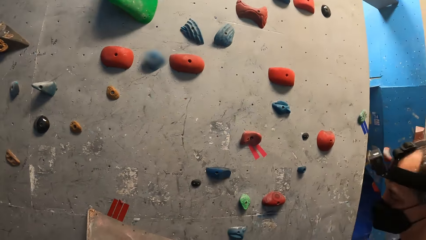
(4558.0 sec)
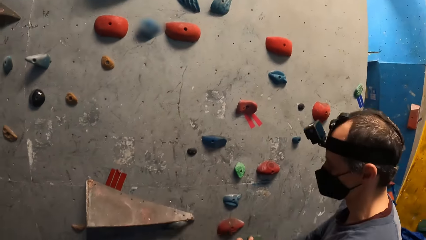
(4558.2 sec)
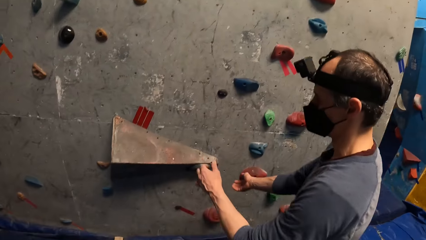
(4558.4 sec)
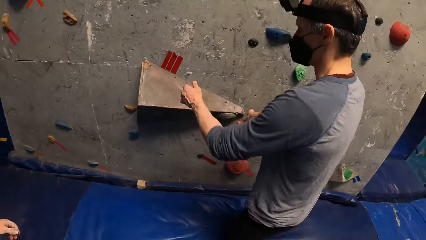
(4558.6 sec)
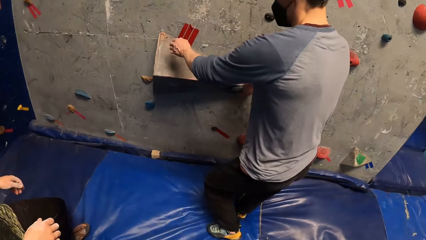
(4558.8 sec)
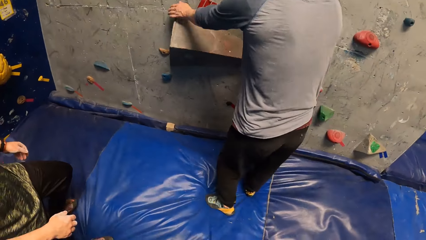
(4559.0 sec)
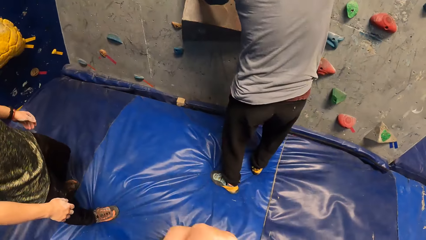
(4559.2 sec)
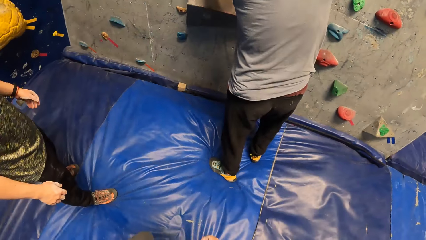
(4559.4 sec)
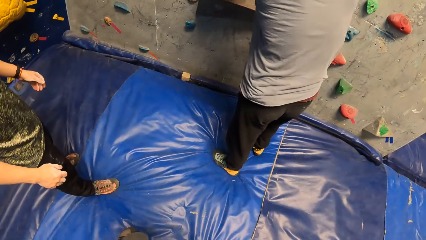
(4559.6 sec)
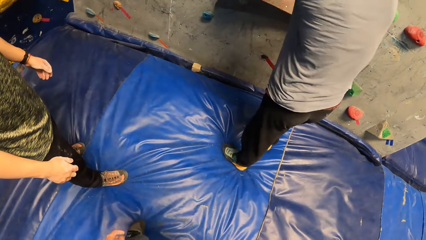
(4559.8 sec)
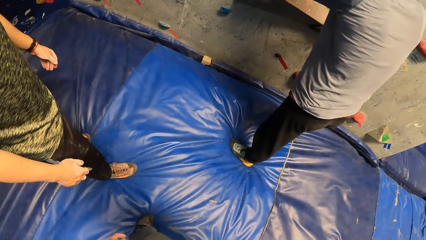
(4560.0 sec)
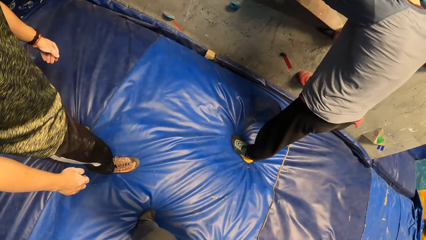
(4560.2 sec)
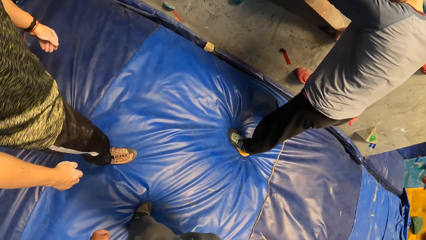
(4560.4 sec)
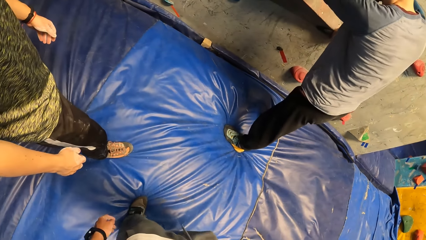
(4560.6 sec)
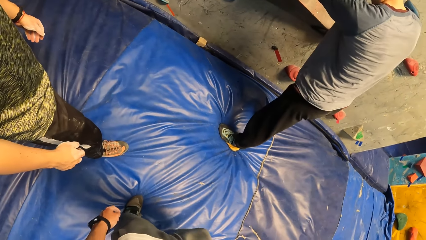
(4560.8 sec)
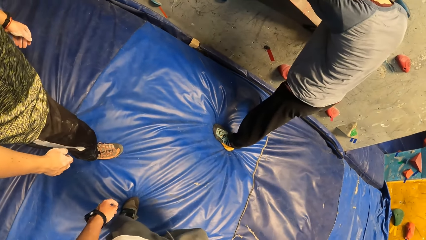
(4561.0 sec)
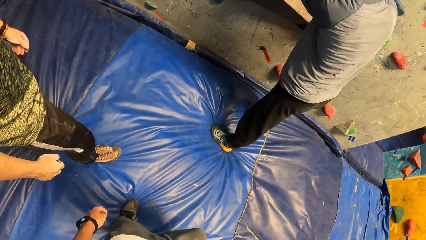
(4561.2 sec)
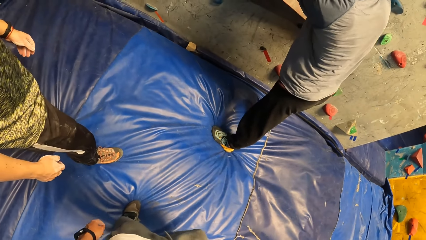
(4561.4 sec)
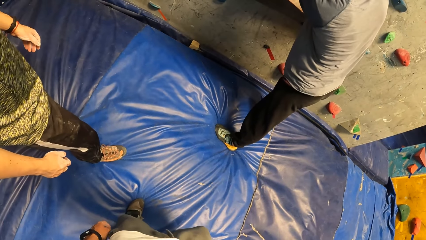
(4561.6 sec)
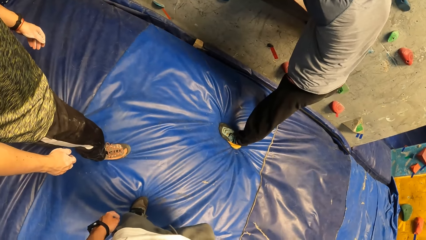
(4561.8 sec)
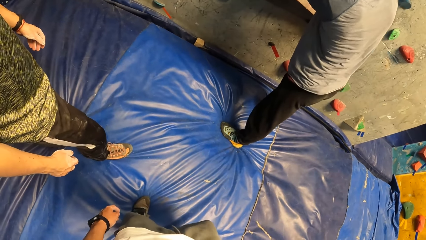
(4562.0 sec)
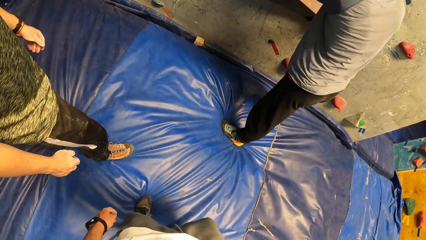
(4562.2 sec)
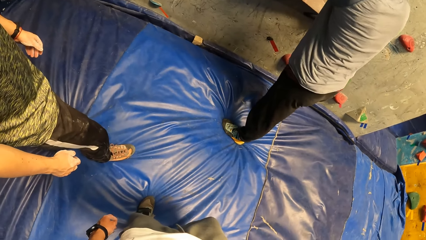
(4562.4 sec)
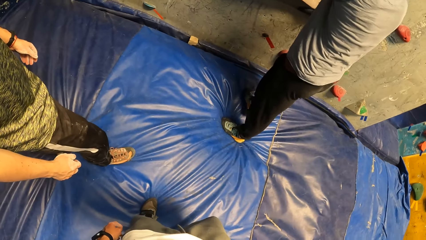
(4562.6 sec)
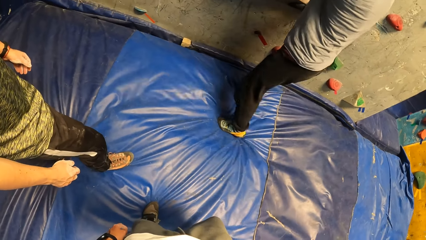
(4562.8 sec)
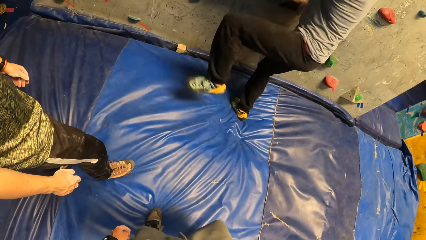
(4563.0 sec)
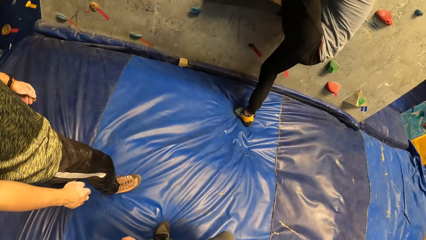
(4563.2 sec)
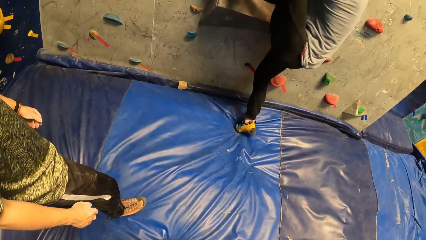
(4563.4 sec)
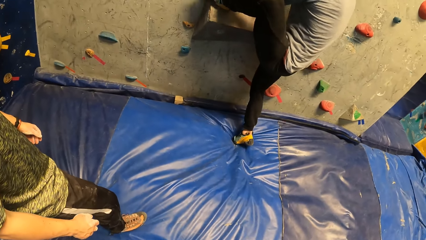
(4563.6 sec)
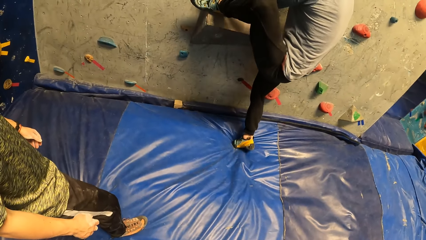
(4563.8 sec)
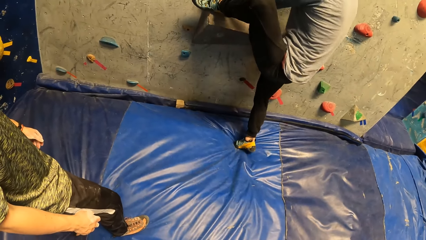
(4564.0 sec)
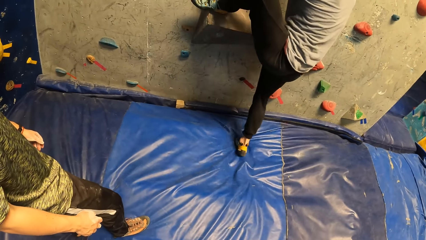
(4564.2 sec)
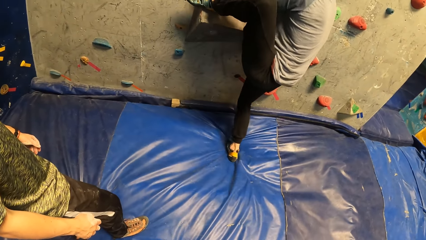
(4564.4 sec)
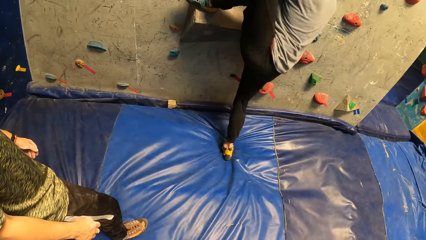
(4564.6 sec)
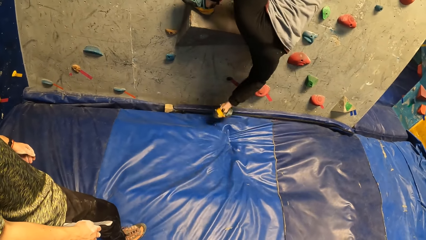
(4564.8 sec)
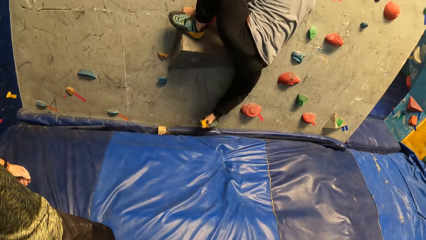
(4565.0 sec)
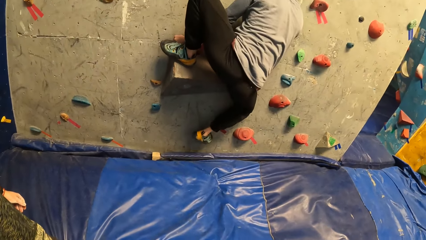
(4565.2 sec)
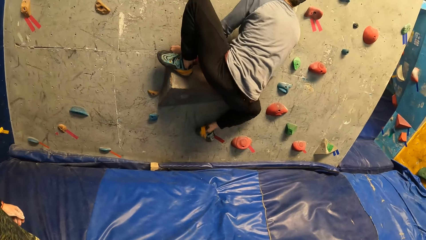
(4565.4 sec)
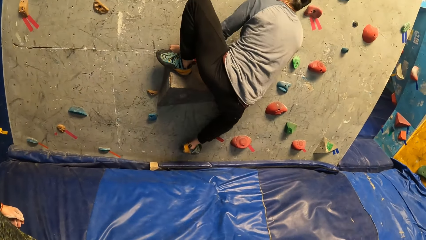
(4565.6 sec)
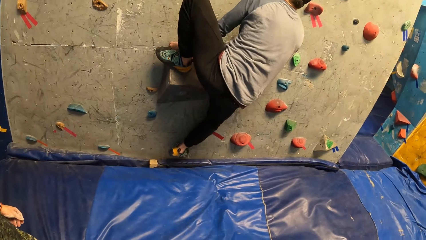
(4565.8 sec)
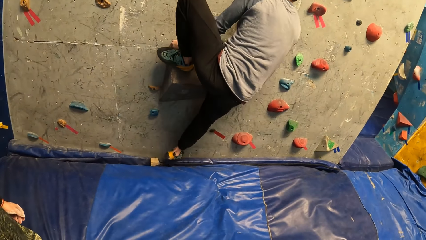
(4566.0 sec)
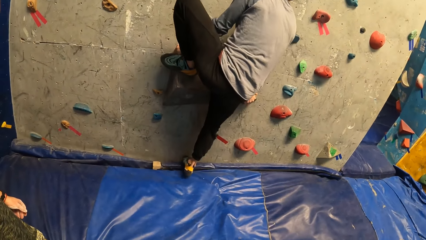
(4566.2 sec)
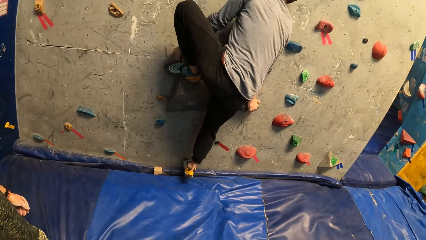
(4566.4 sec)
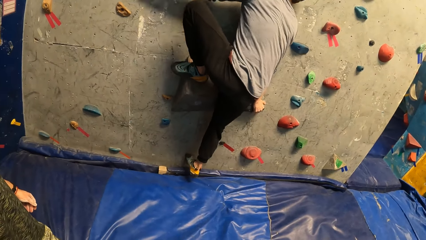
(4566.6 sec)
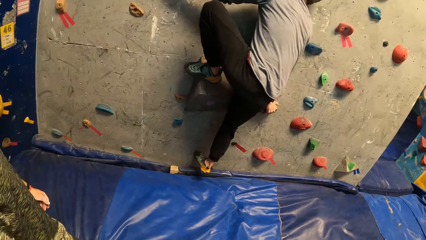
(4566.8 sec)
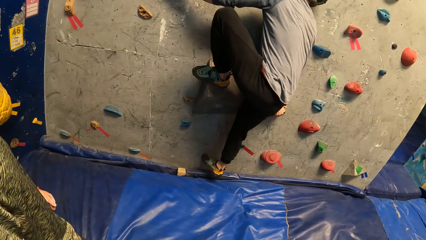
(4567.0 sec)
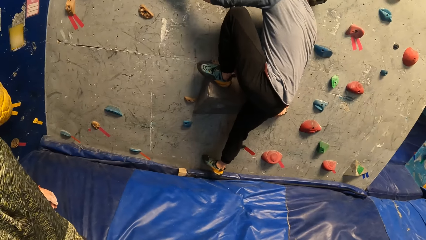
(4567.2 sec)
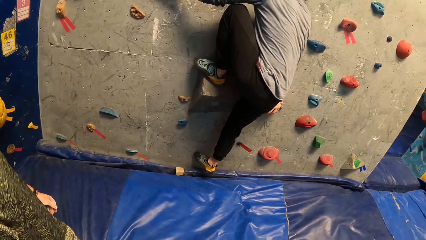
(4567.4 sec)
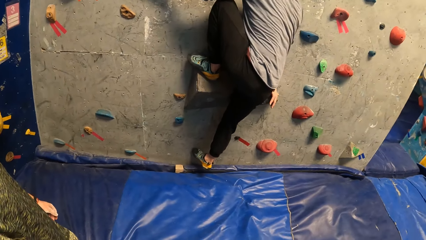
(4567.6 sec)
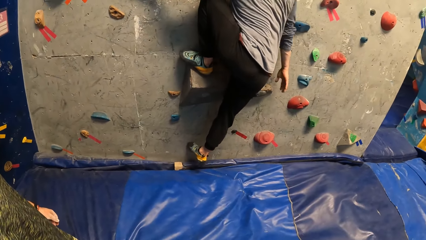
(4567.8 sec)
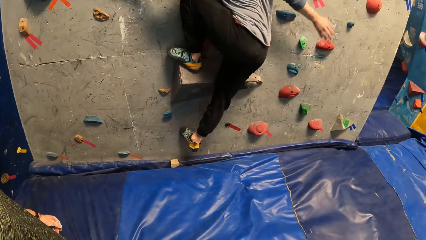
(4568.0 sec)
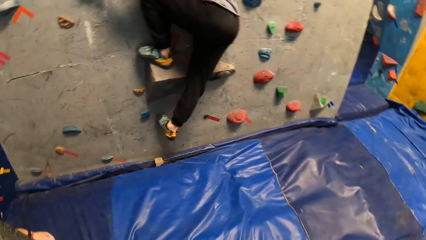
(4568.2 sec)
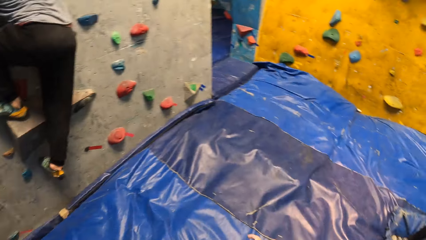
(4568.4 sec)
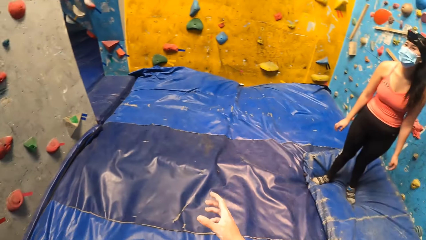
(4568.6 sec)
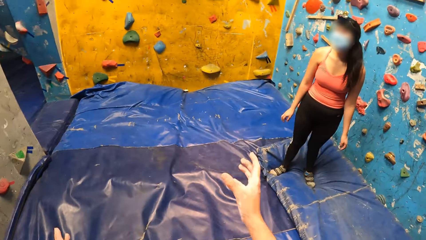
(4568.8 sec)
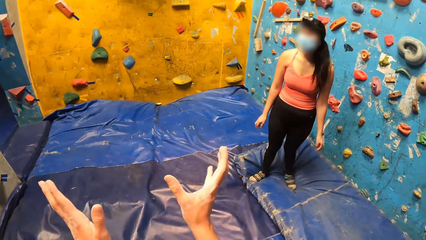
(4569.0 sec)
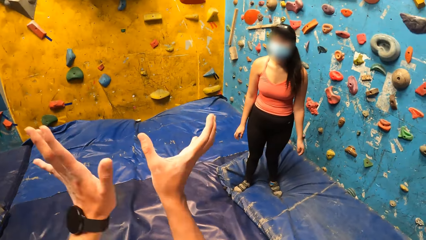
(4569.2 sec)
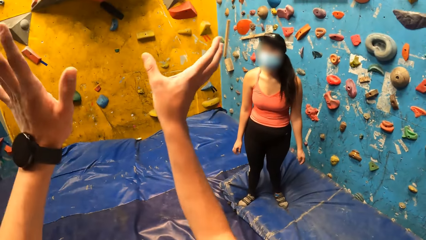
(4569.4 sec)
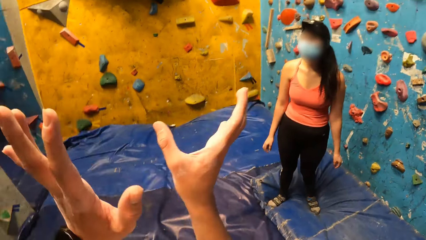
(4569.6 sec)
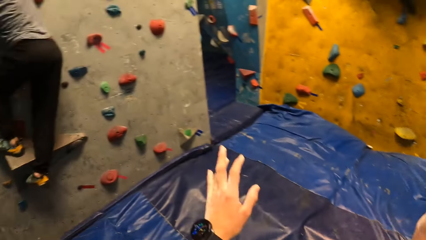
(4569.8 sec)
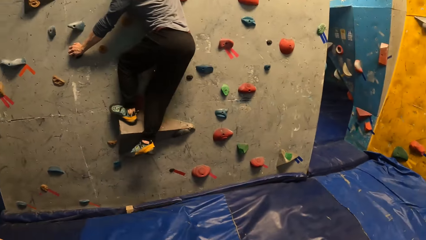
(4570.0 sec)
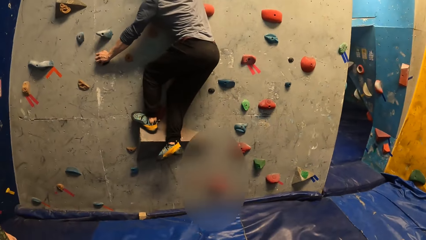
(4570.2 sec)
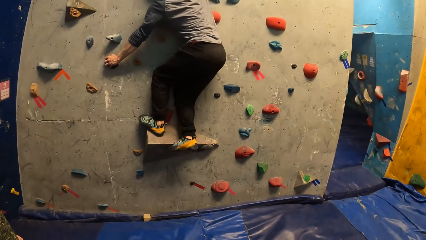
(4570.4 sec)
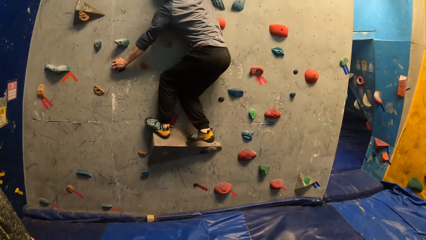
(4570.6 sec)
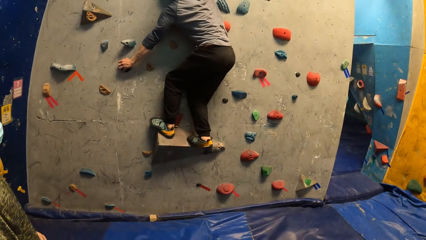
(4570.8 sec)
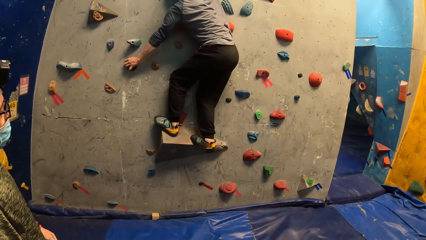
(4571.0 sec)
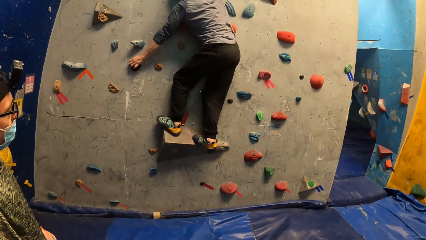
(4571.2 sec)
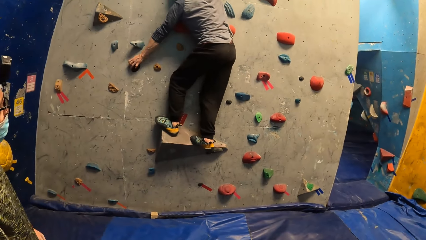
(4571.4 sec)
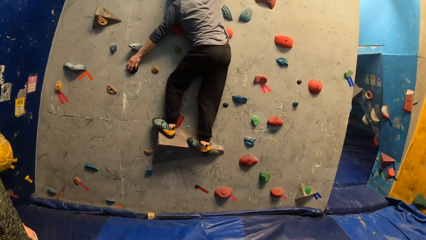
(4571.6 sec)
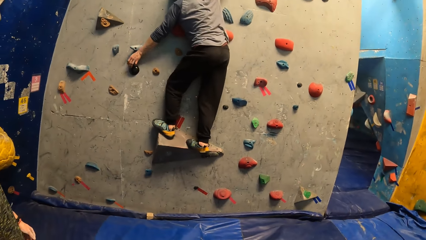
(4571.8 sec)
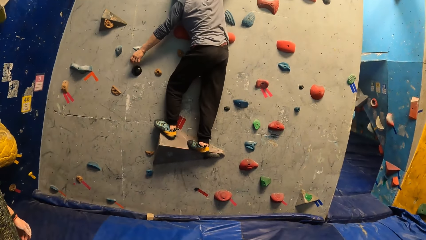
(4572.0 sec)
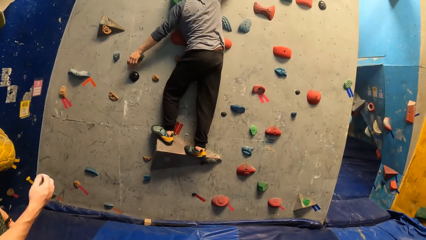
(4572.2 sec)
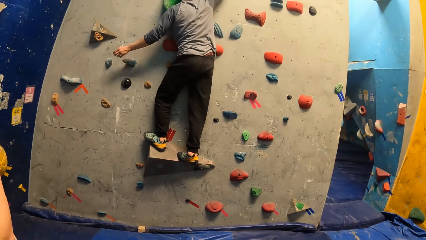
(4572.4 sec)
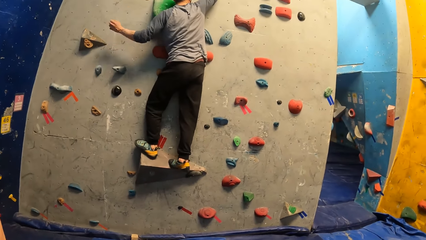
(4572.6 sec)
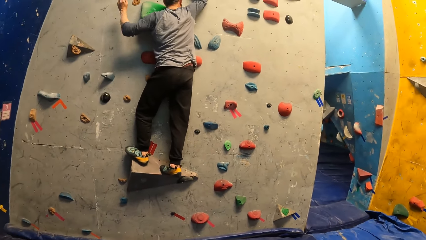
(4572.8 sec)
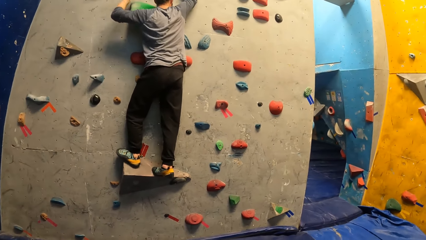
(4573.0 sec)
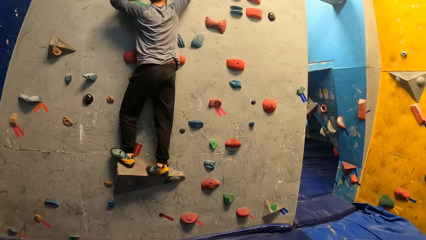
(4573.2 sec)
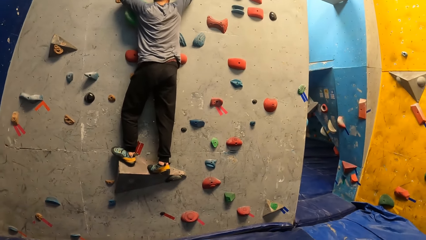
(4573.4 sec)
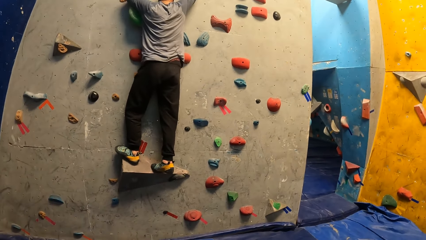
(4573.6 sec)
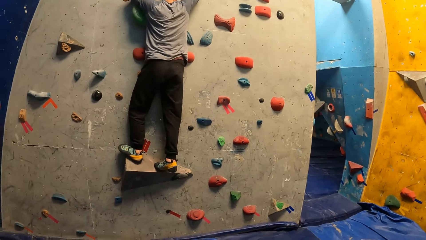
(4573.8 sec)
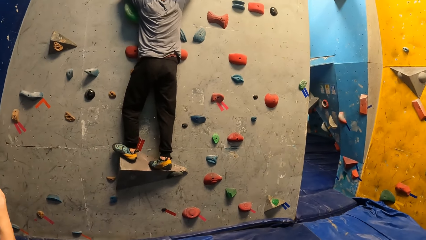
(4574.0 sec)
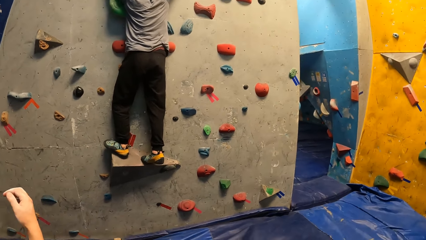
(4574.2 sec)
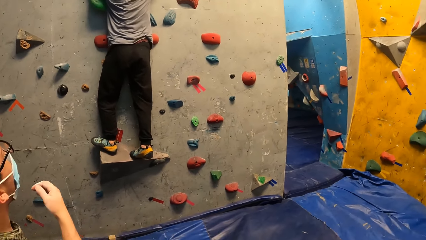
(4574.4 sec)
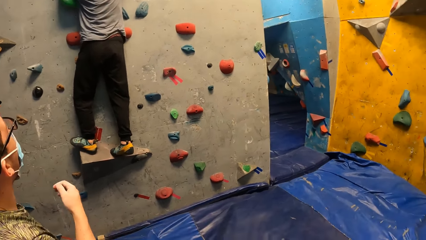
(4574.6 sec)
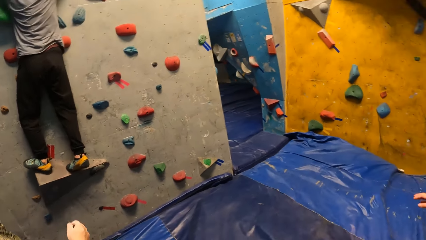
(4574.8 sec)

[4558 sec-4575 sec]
The camera wearer looks at the man. The man holds the rock on the wall with both hands. He climbs the rock wall with both hands. The camera wearer speaks to a woman and raises hands. They look at the man. The man climbs the wall.
